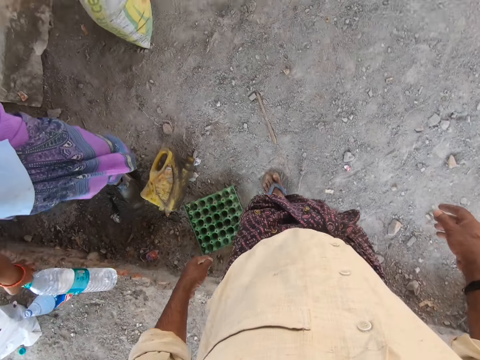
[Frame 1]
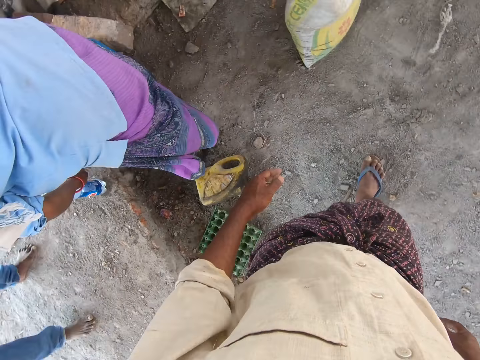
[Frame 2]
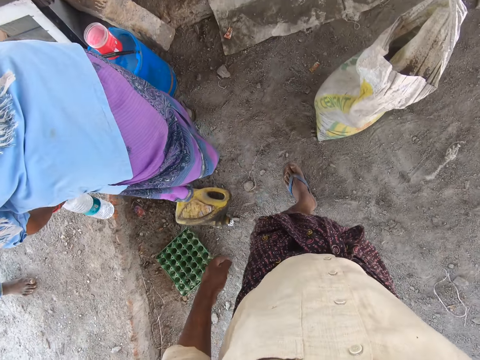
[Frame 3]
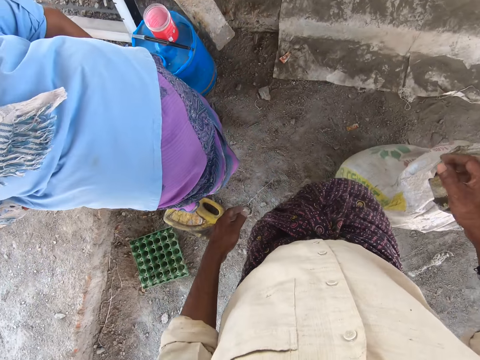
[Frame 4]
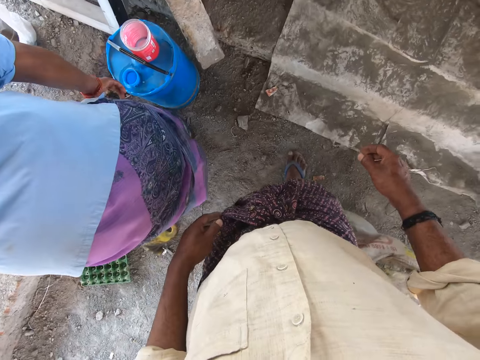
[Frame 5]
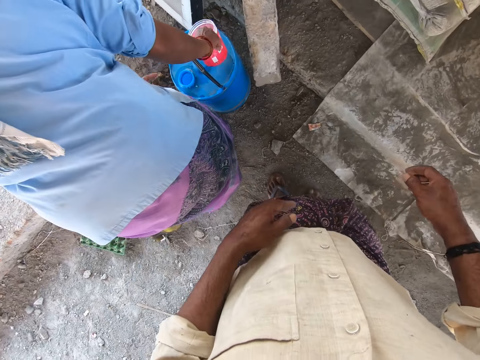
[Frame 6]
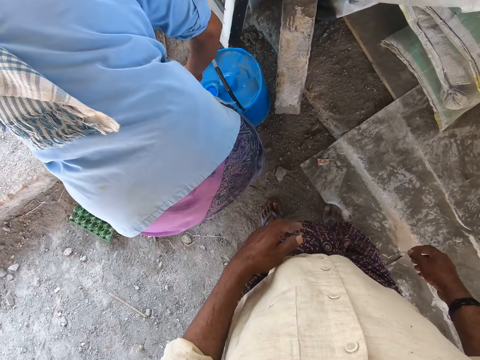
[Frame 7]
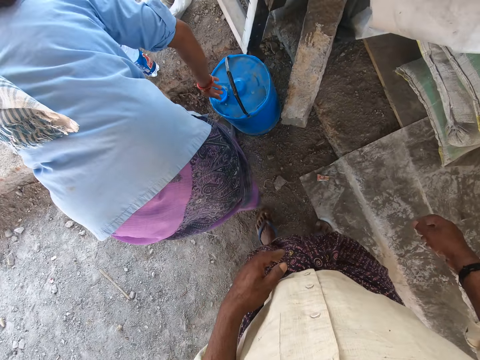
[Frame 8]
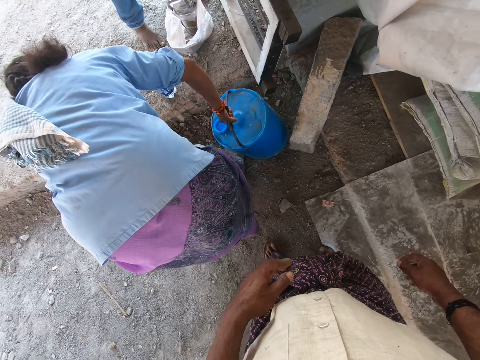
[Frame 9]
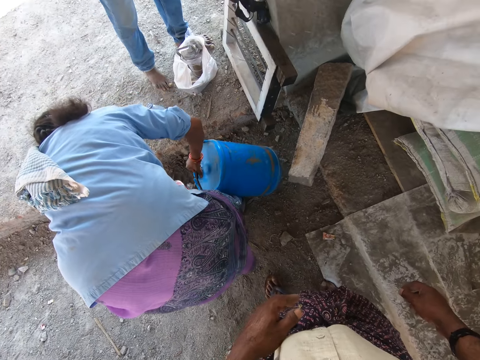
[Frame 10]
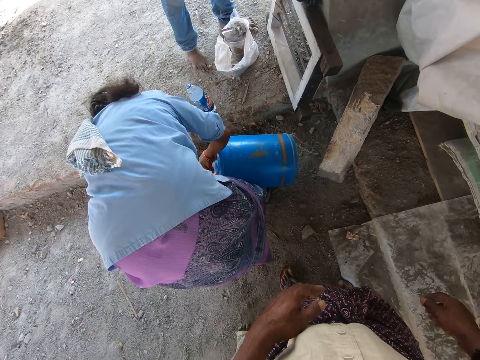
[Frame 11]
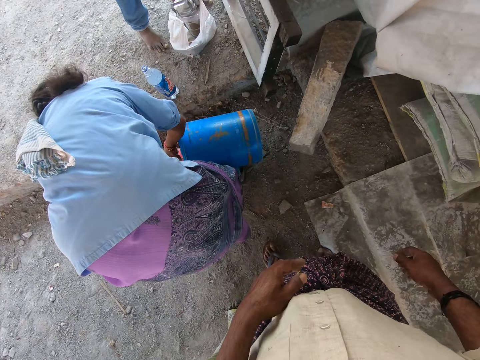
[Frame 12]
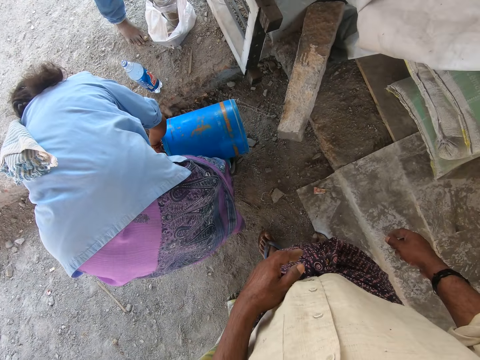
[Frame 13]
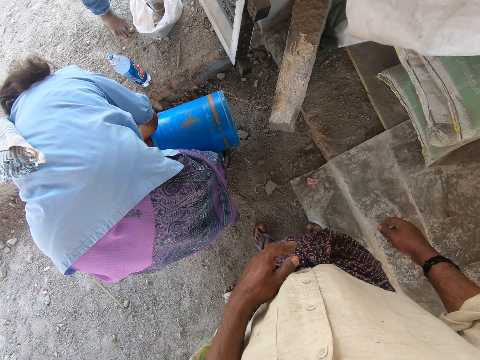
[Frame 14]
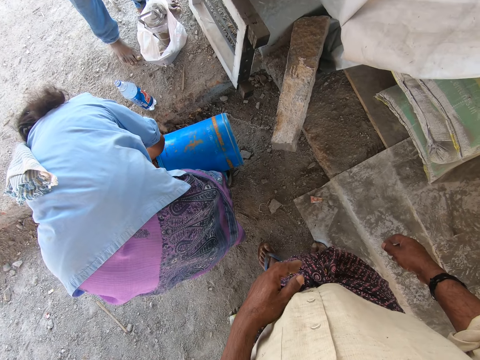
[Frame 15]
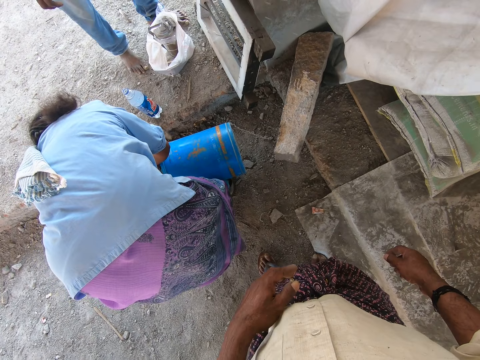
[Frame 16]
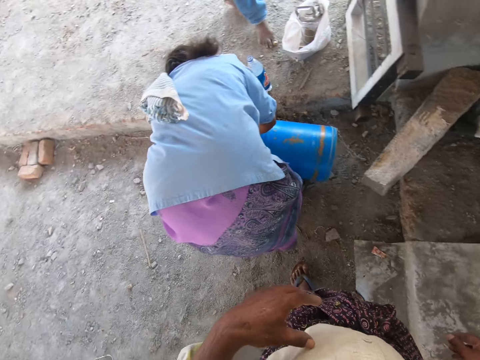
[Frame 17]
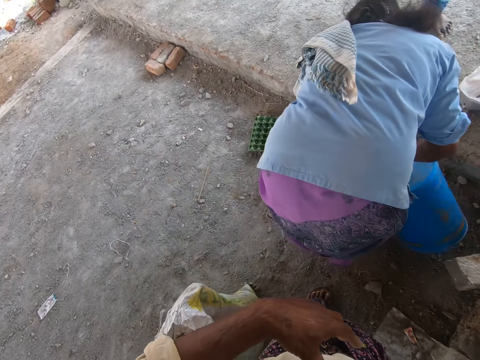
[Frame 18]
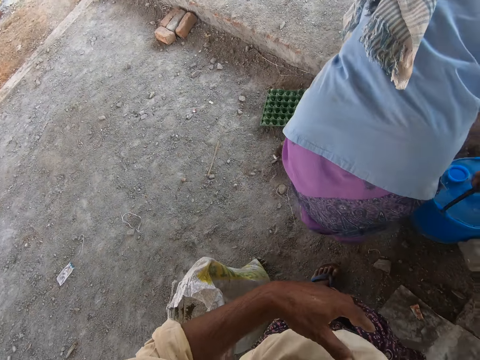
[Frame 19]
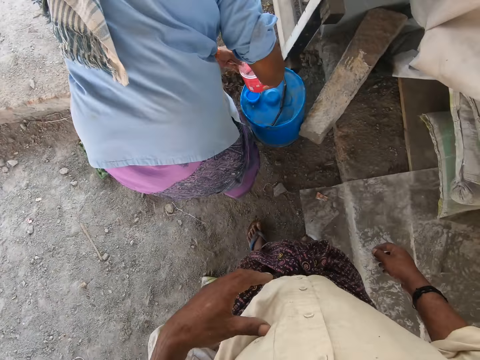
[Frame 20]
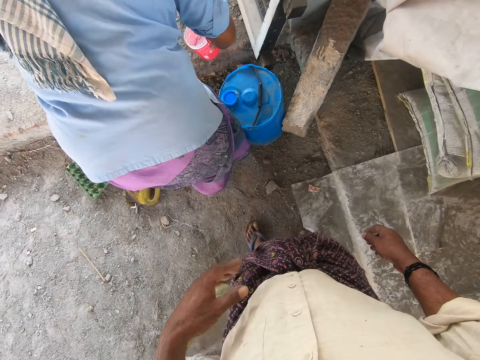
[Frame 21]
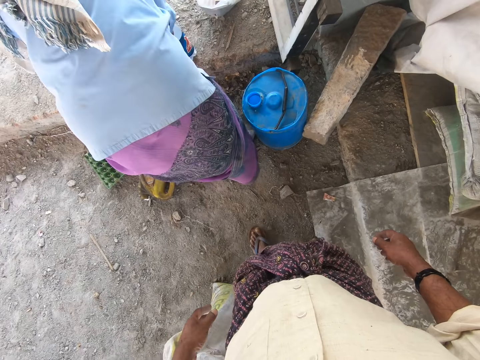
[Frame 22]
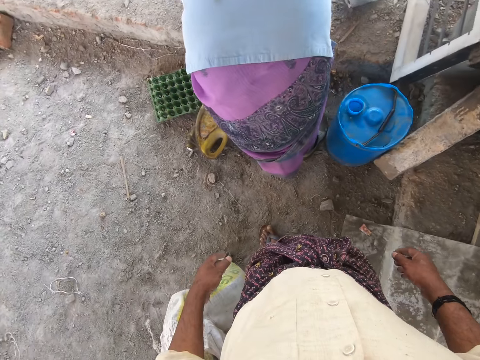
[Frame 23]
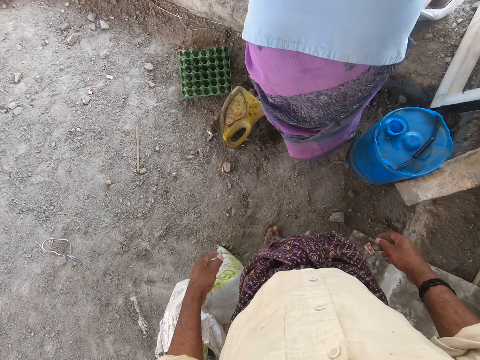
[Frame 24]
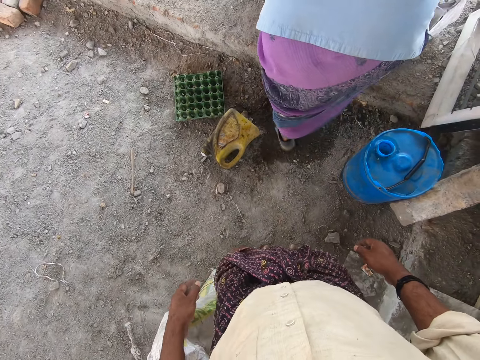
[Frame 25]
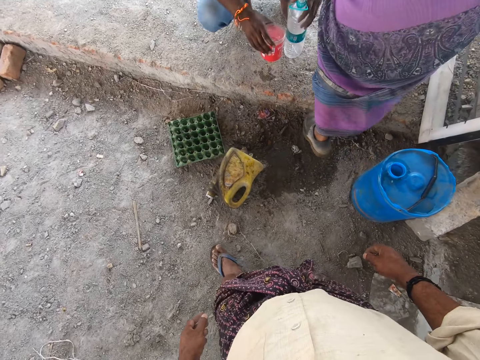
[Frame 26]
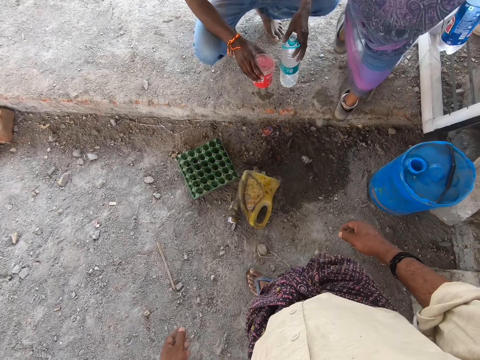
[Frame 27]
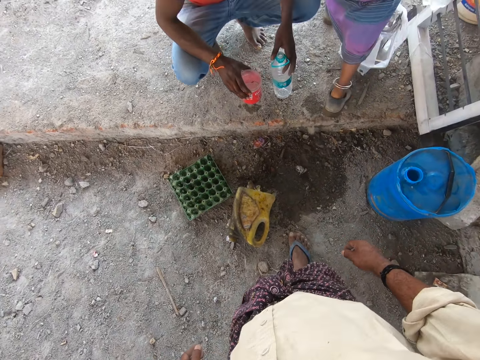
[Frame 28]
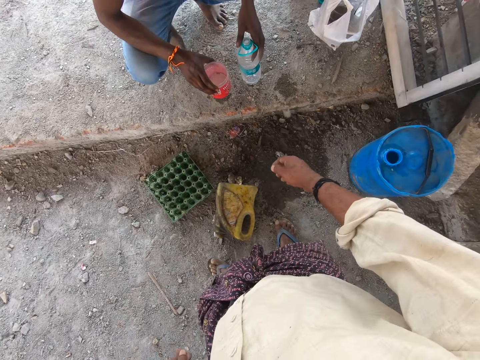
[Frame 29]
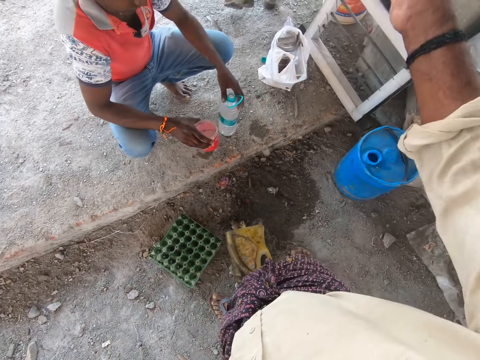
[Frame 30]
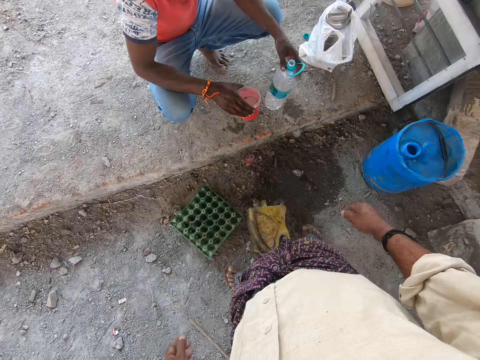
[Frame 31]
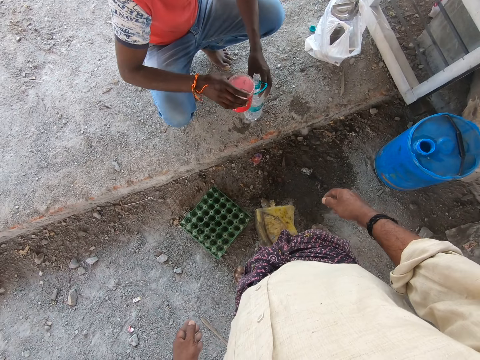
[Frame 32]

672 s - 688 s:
A woman picks up a bottle of water and picks up a container. The woman pours water in the container. The camera wearer turns around. The woman puts the container on the floor. The camera wearer moves forward. They raise the right hand.

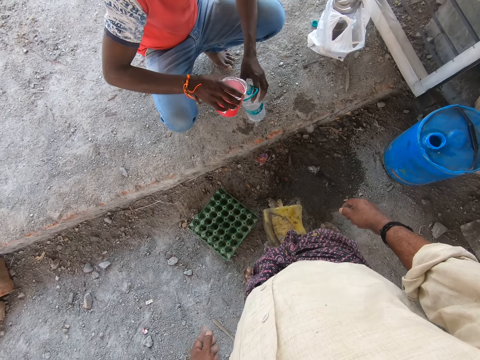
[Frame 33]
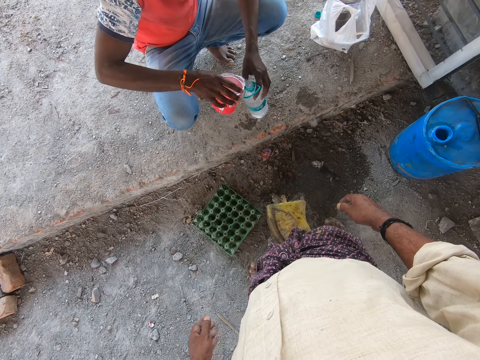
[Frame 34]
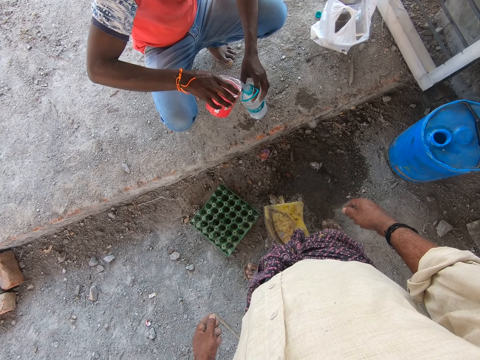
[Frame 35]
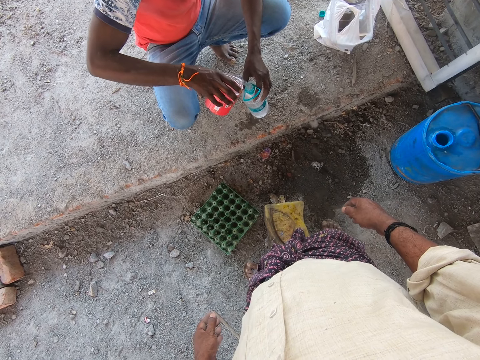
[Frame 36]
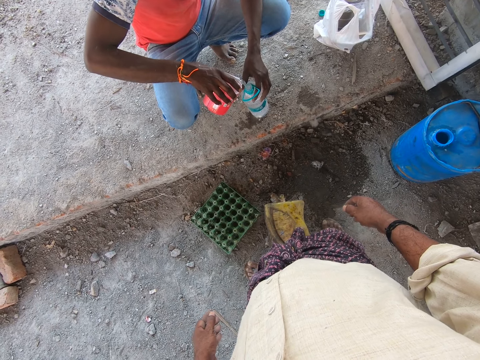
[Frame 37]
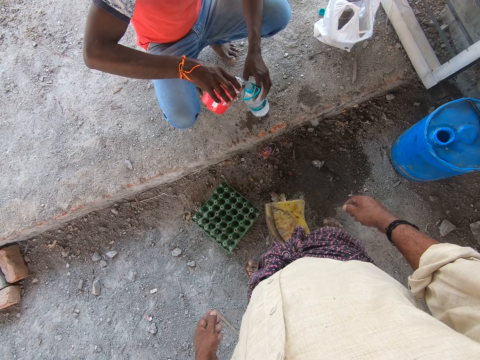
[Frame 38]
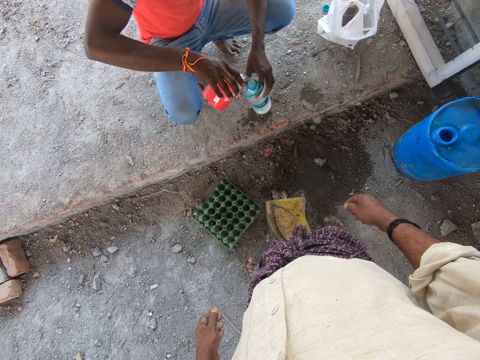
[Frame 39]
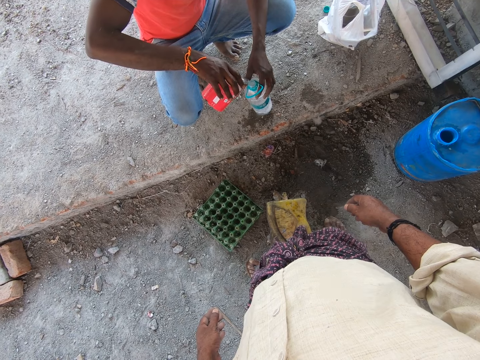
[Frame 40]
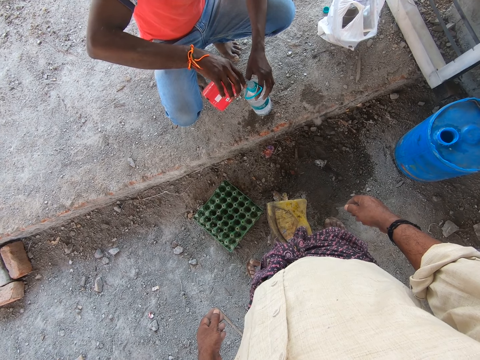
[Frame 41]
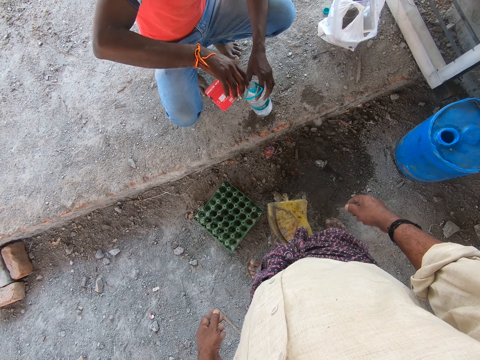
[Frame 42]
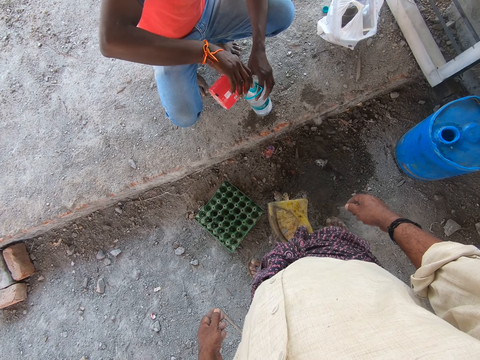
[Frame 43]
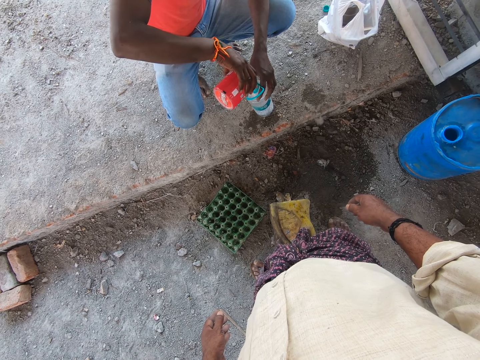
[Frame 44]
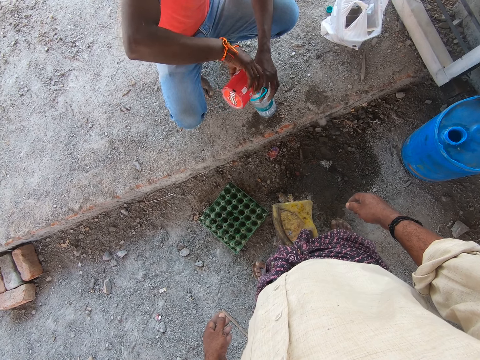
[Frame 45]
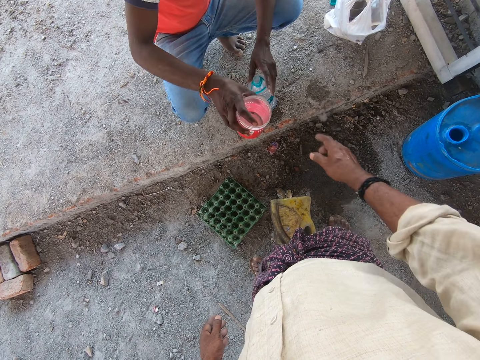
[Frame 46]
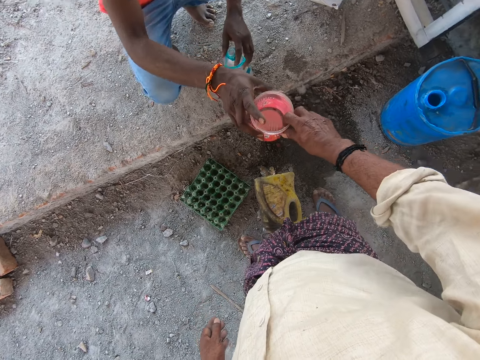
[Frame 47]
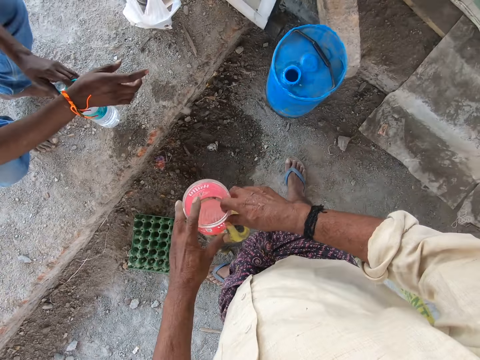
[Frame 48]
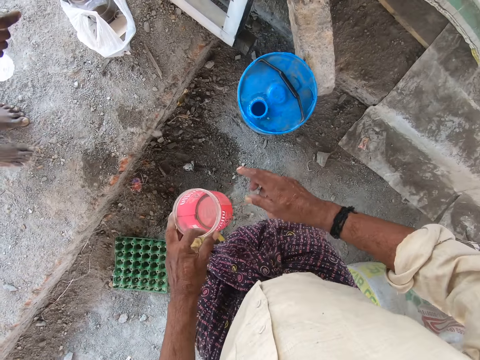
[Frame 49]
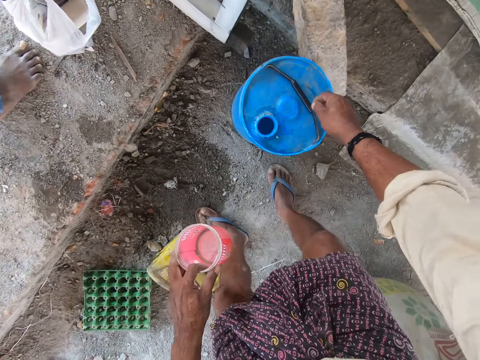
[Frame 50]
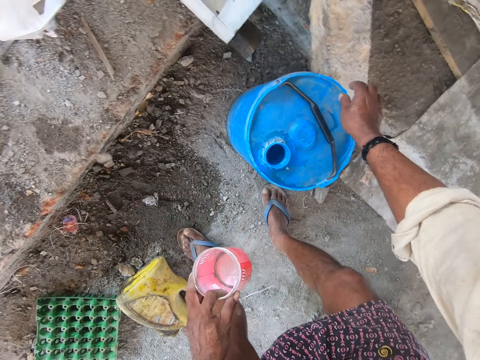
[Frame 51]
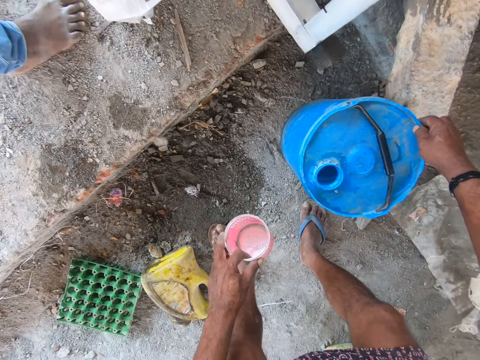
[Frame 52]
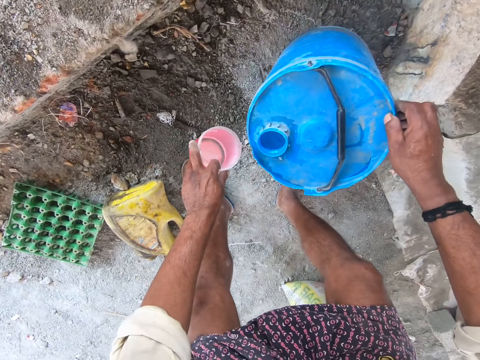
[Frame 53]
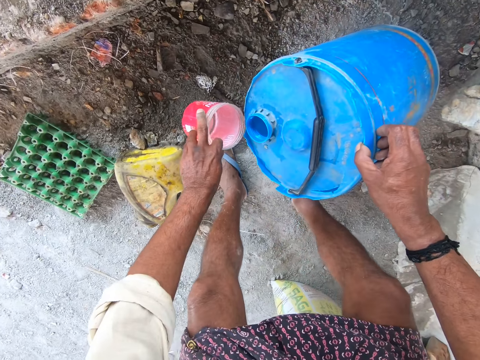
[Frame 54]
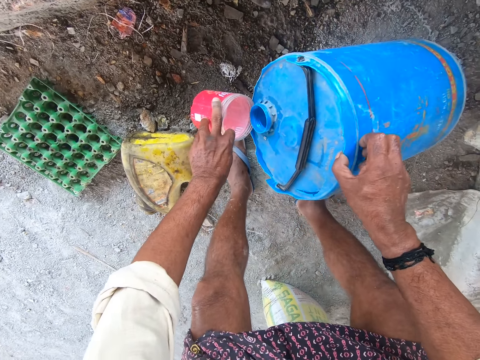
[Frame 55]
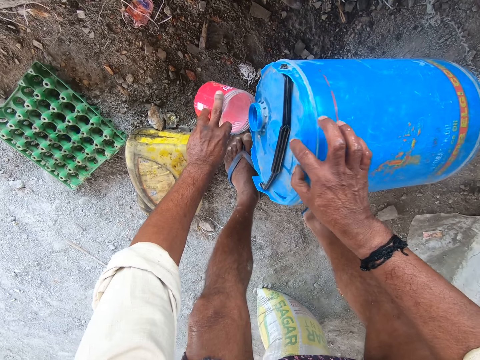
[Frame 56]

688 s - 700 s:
A man pours water in a bottle. The camera wearer picks up a tin from the man. The man hands the camera wearer a container. The camera wearer bends the jerrycan.
